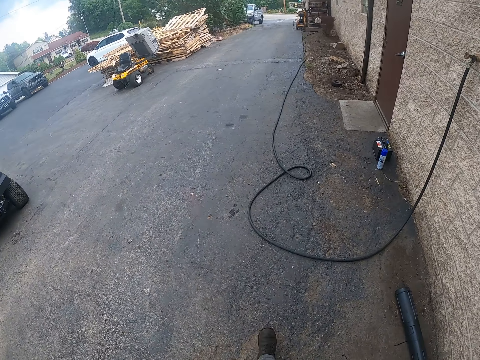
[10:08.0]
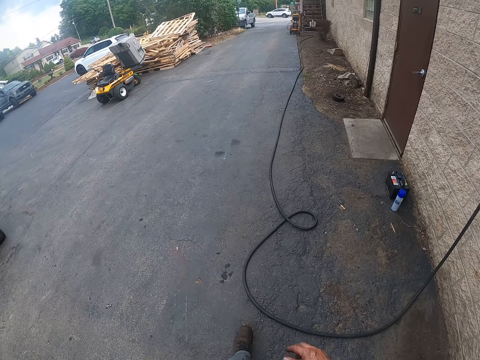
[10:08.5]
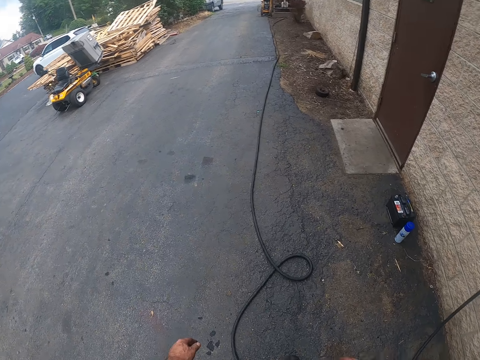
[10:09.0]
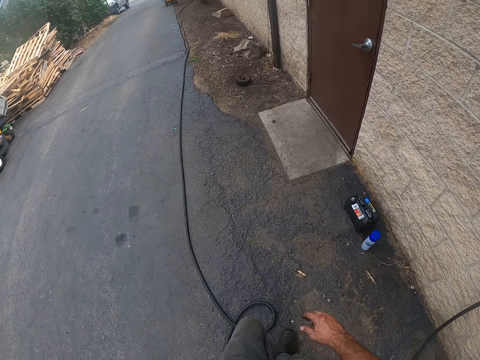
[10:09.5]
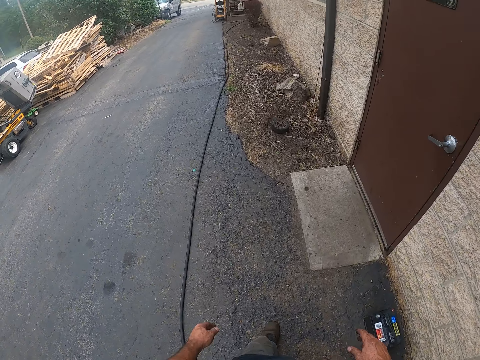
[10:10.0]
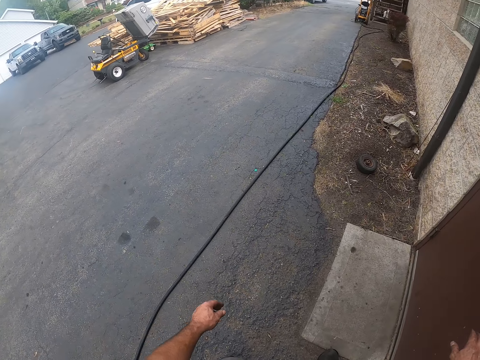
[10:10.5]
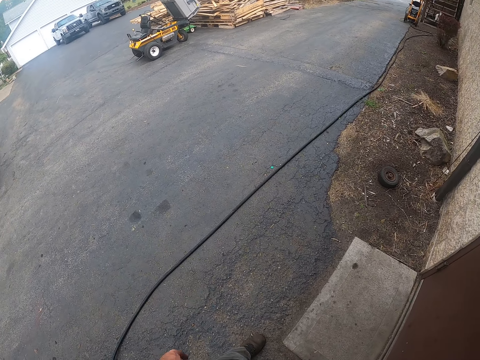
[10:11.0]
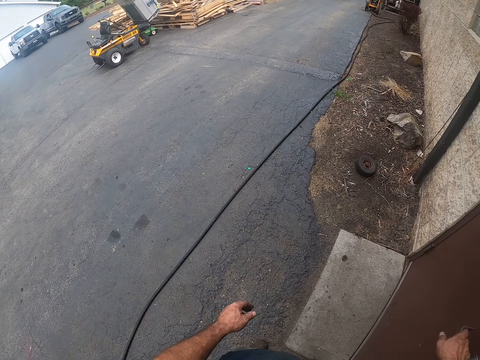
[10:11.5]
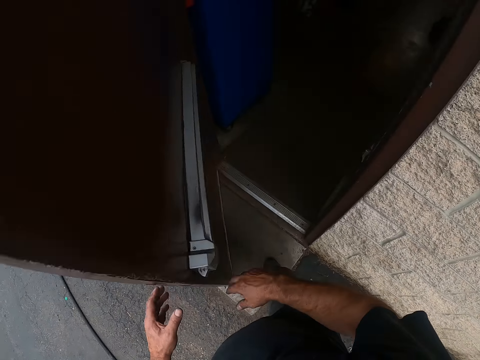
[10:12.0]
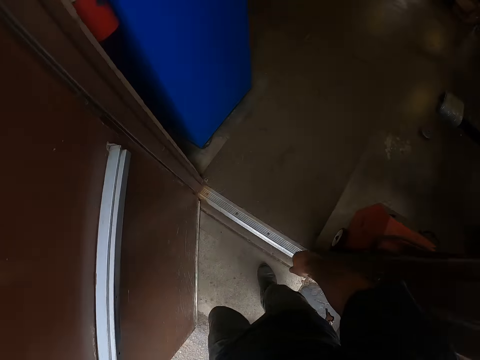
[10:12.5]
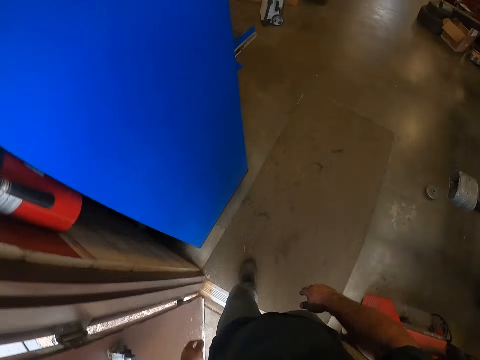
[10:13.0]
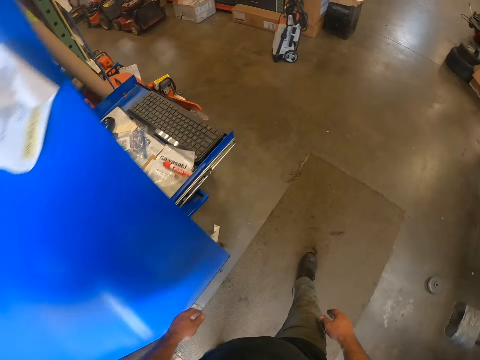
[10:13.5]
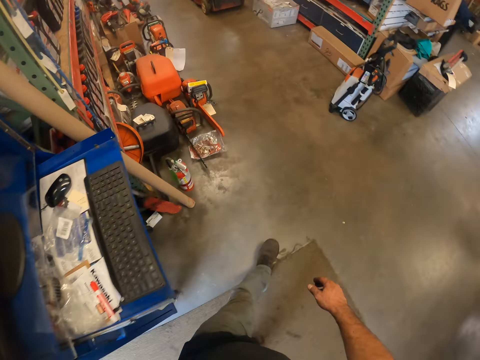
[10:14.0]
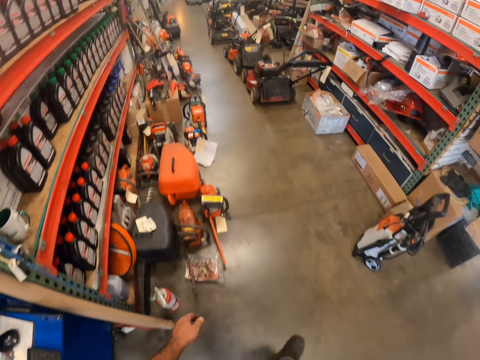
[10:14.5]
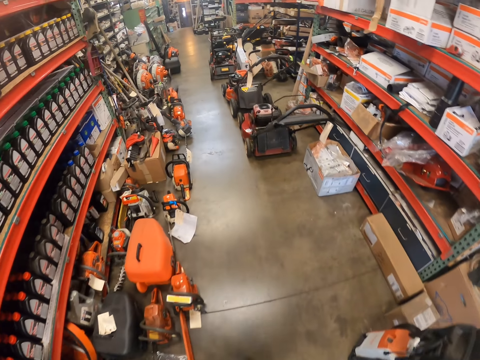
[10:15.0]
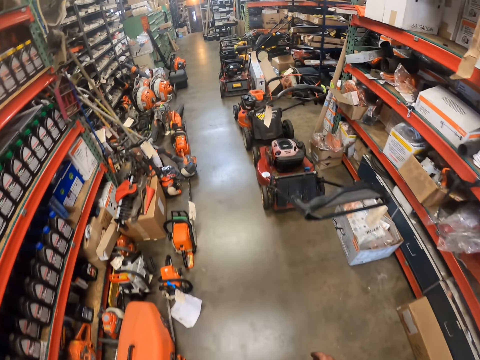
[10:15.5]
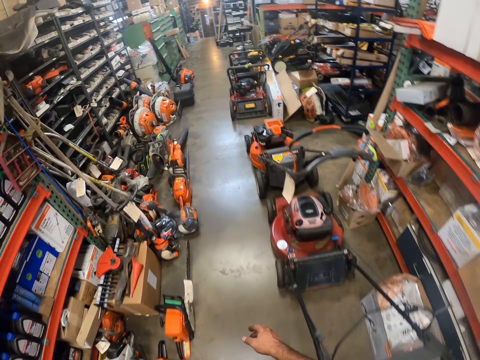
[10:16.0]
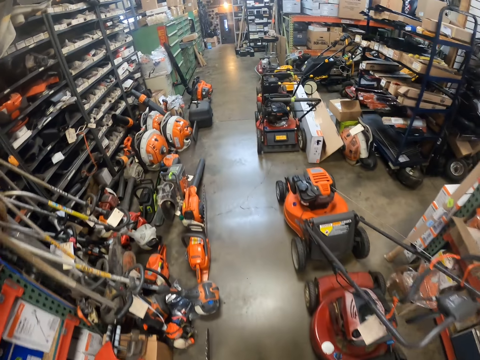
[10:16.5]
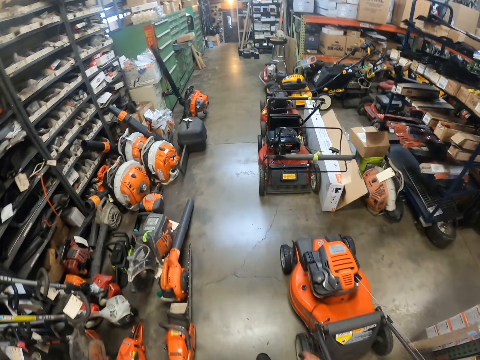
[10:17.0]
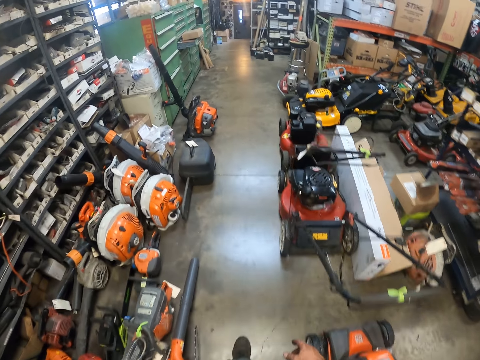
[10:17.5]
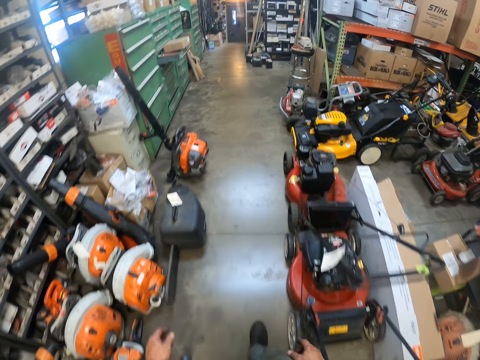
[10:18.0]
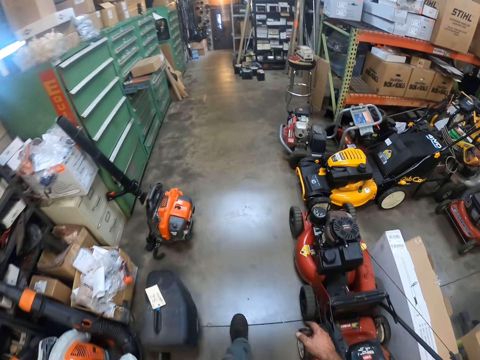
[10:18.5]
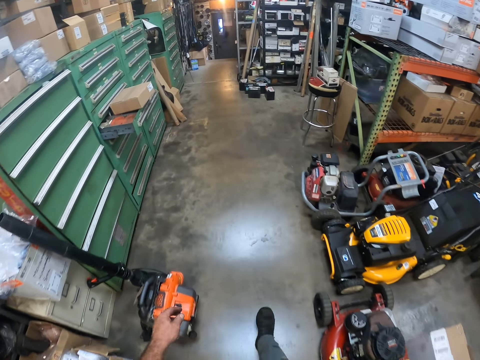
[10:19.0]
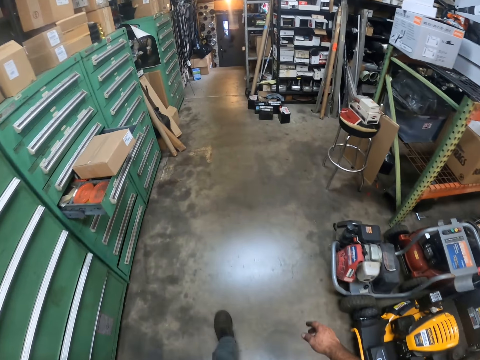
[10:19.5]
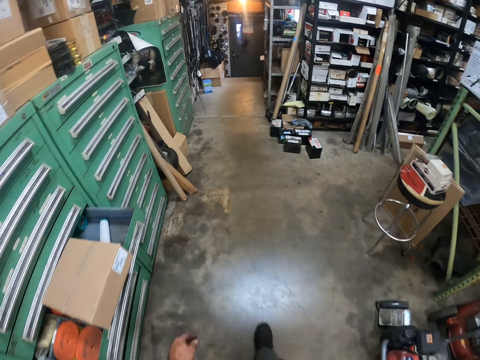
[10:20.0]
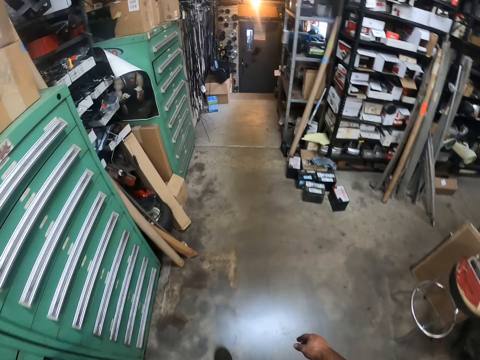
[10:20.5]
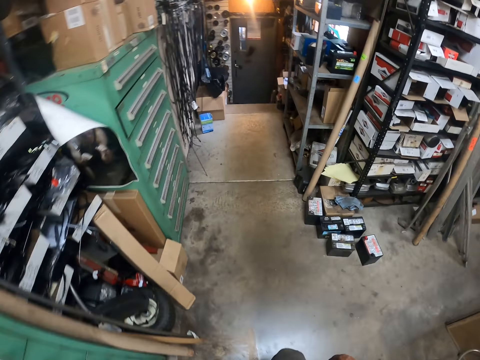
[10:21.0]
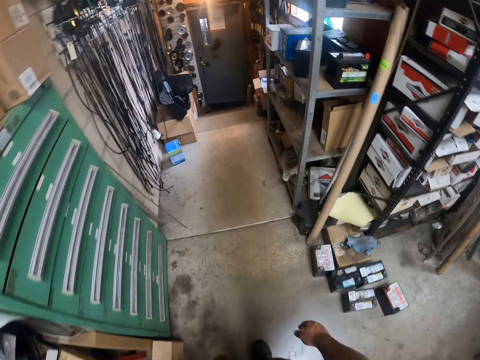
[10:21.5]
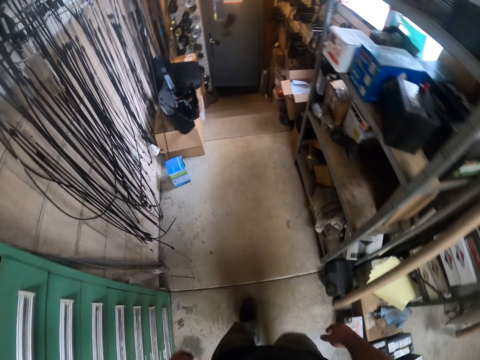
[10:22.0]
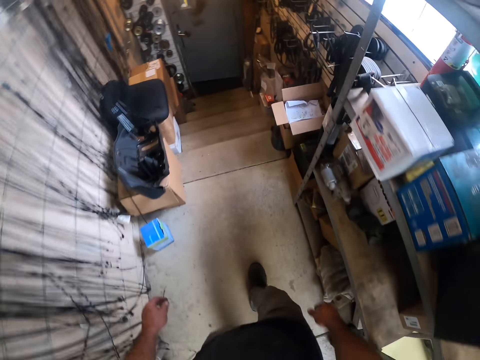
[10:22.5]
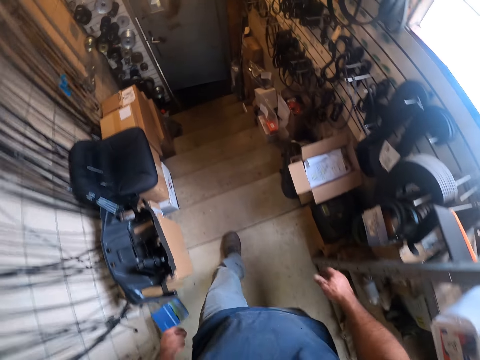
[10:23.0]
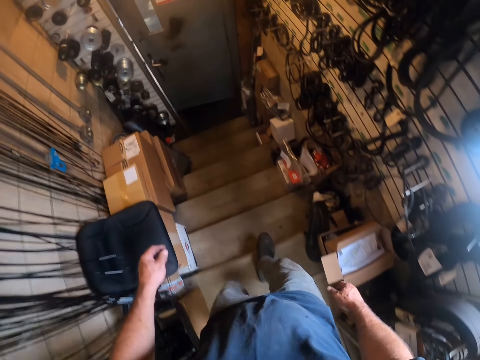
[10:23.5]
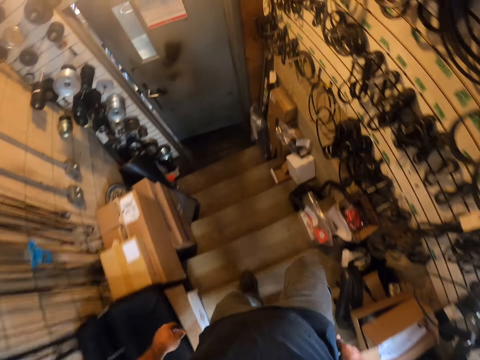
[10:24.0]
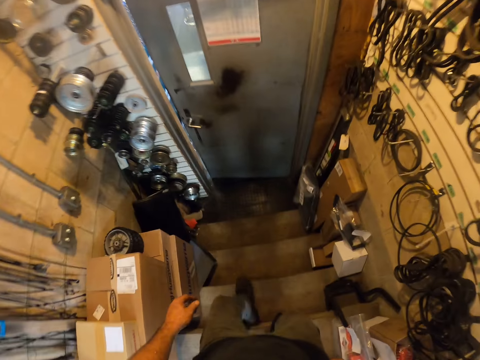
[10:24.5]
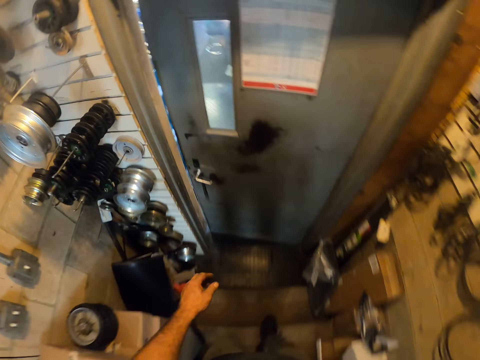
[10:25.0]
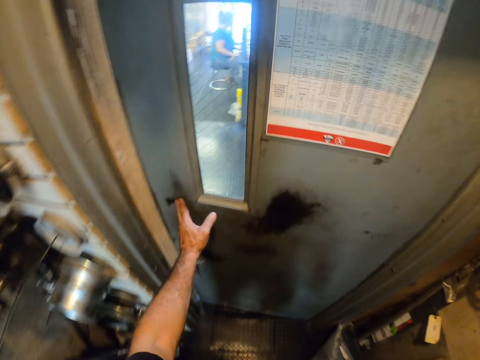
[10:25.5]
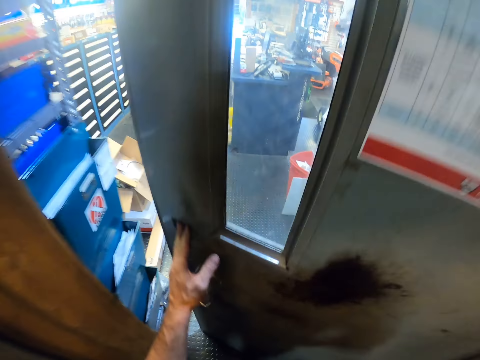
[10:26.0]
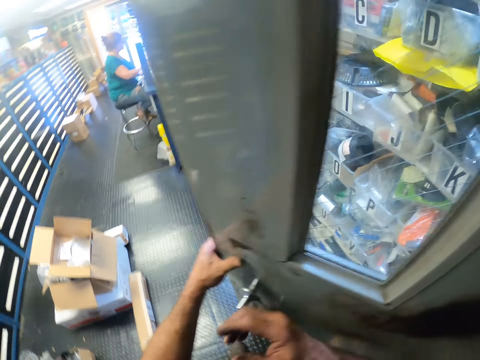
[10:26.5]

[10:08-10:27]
The camera wearer opens the door with his right hand. He walks into the workshop store. He walks towards a room. He walks down the staircase. He opens another door. He pushes the door with his left hand.
